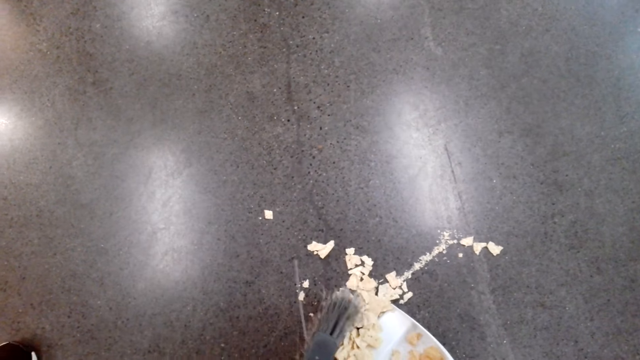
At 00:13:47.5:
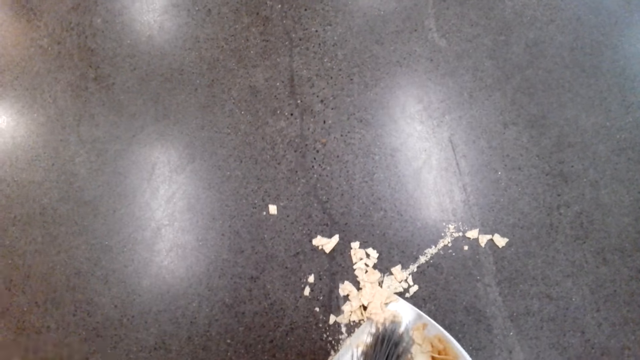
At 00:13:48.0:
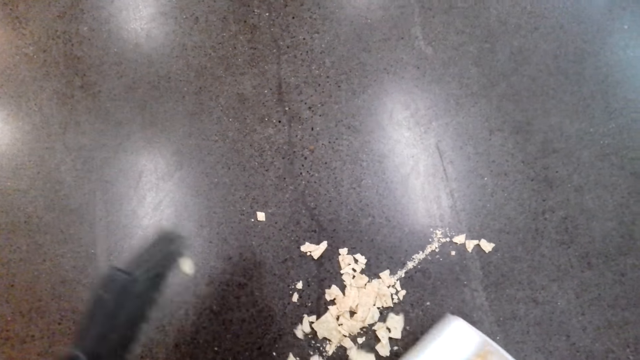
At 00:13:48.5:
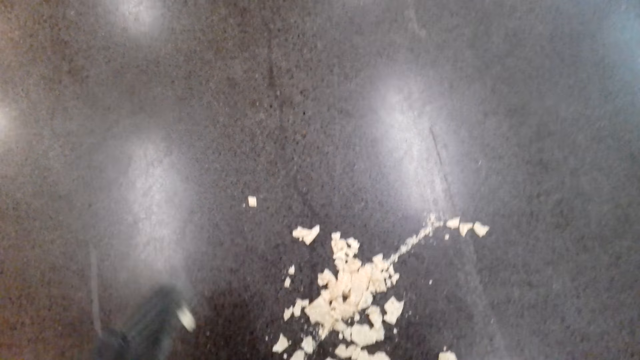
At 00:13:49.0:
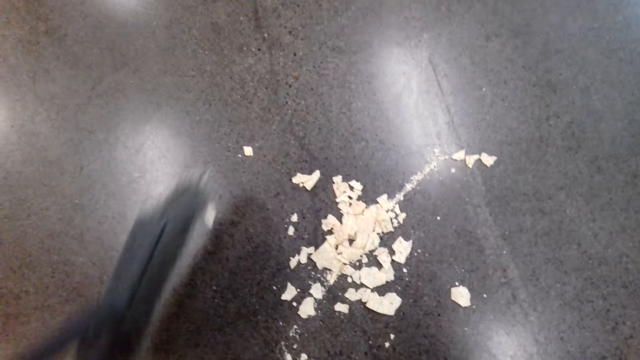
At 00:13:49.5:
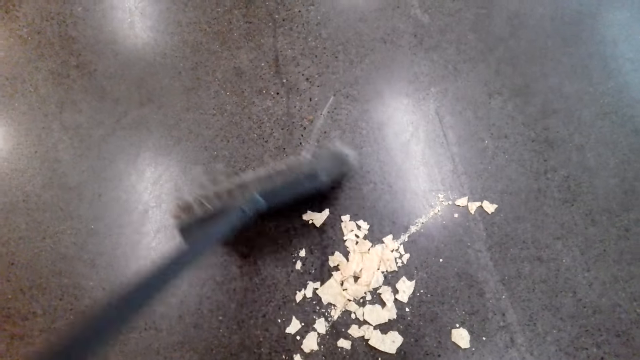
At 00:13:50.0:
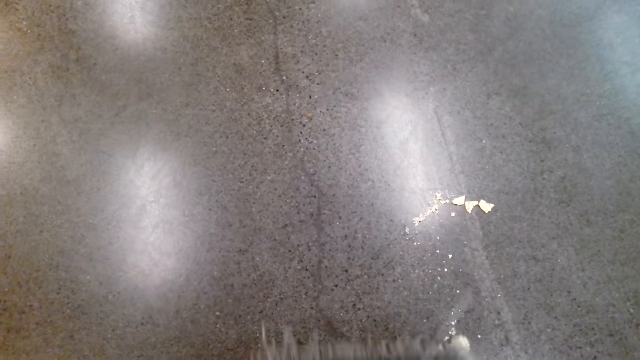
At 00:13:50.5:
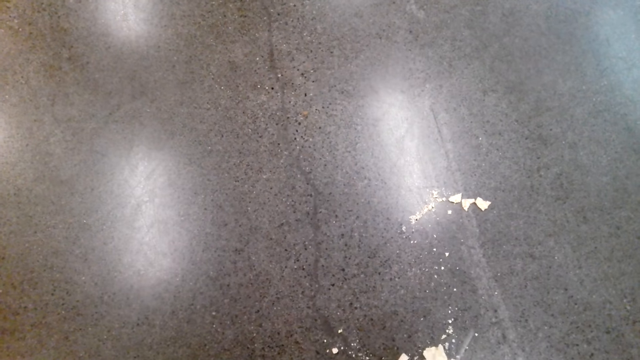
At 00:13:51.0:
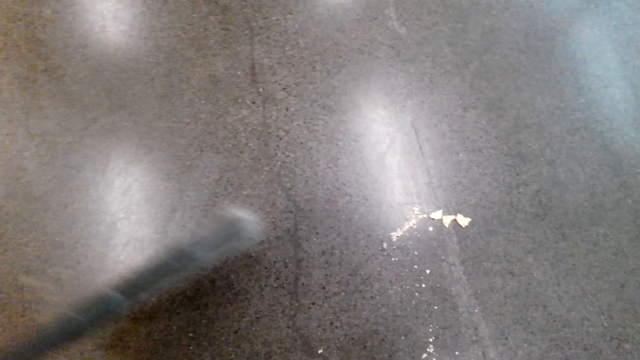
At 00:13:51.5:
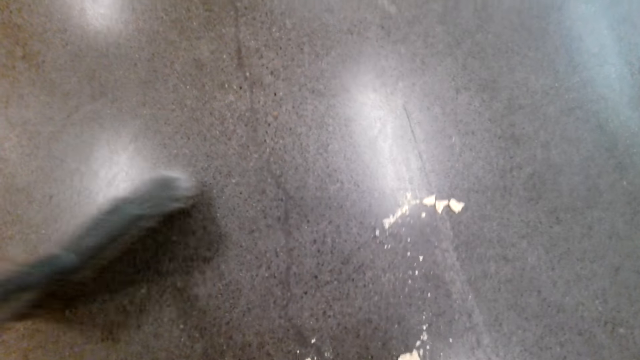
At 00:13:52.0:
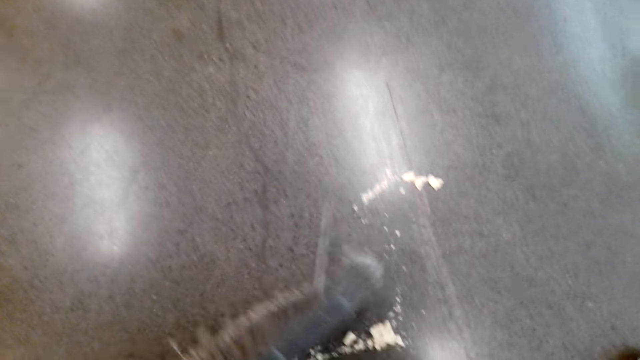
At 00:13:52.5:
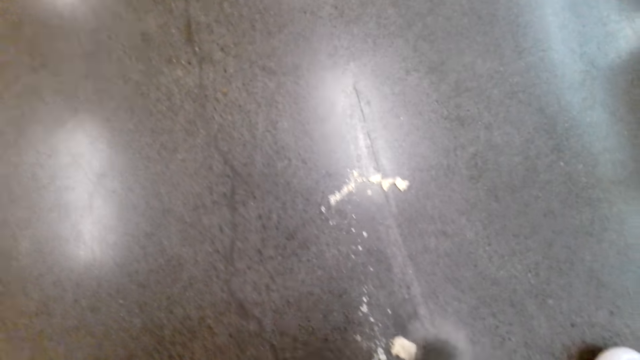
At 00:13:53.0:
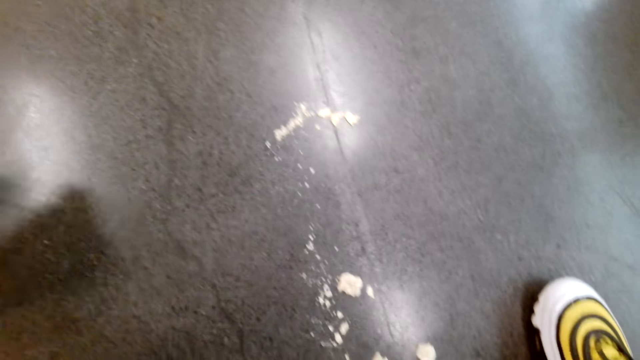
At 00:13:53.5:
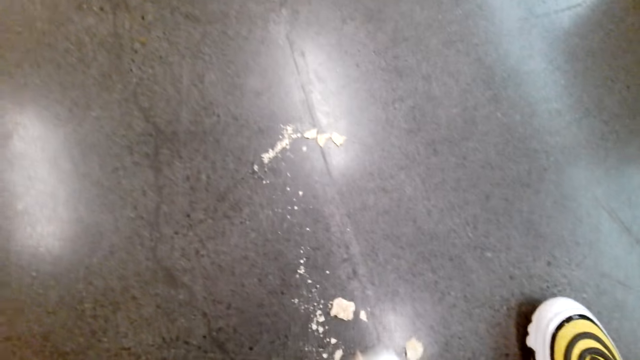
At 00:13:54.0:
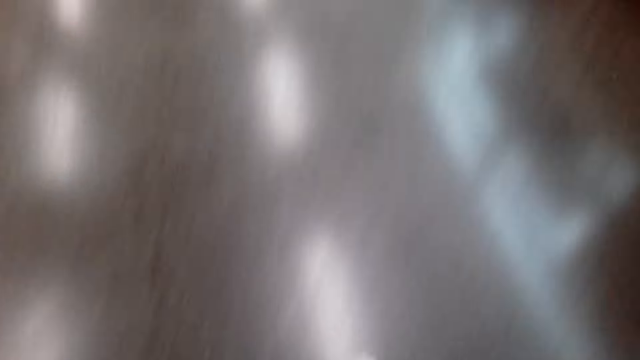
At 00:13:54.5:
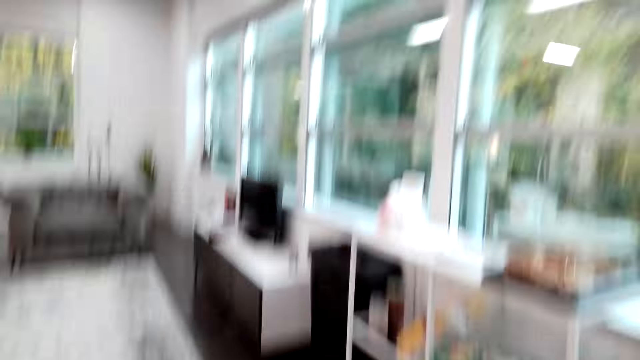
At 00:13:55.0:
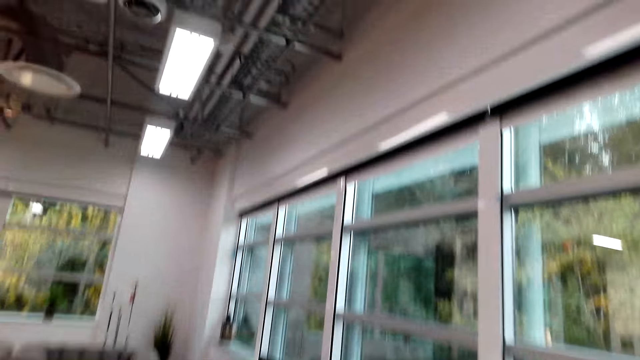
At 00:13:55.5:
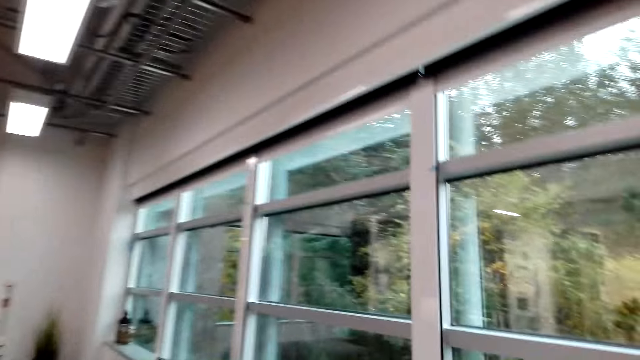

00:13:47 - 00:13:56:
The camera wearer talks to a man. The man sweeps dirt on the dustpan.

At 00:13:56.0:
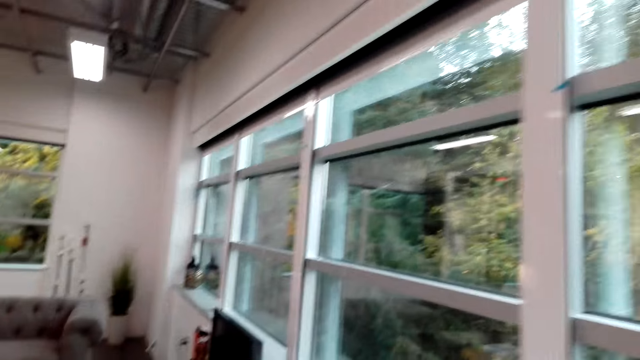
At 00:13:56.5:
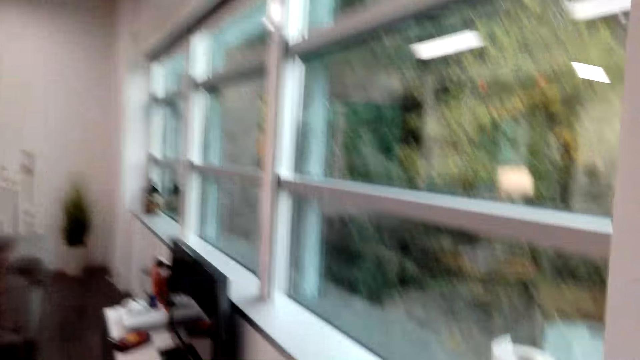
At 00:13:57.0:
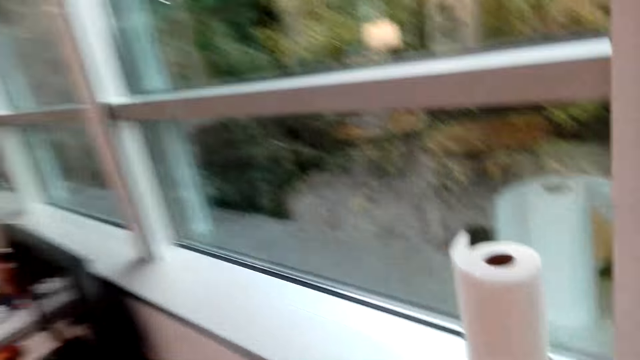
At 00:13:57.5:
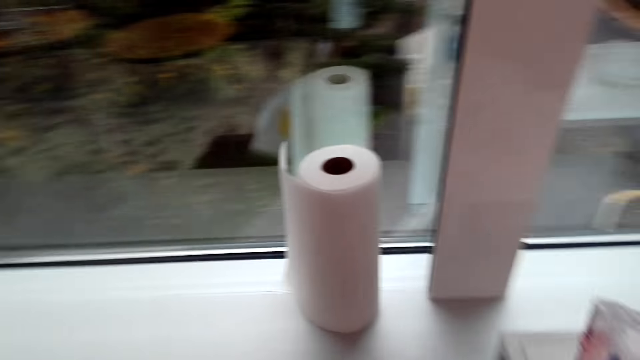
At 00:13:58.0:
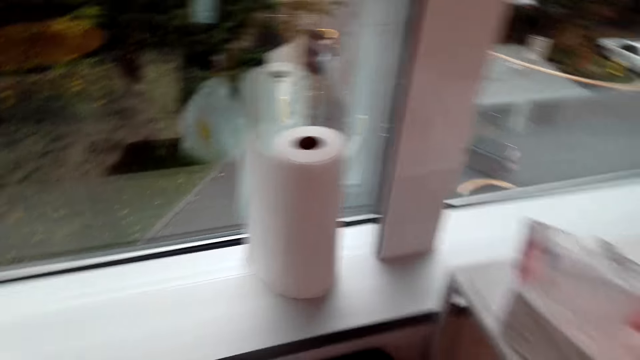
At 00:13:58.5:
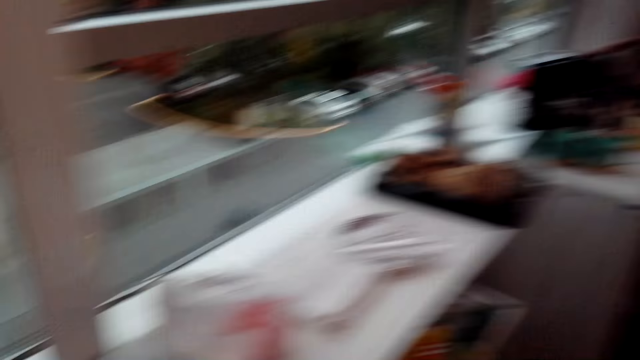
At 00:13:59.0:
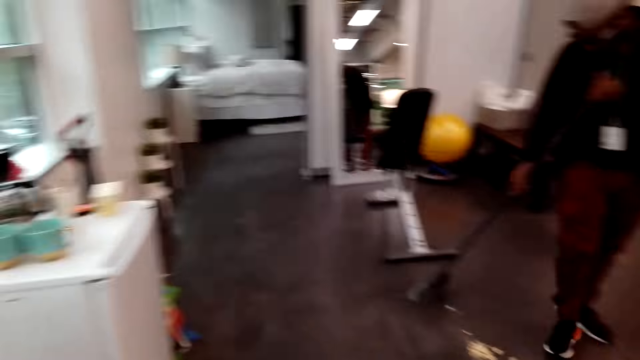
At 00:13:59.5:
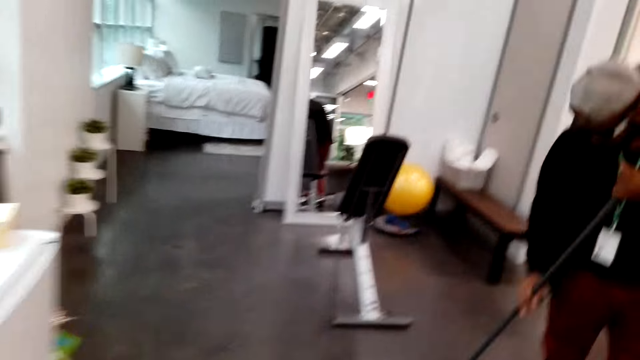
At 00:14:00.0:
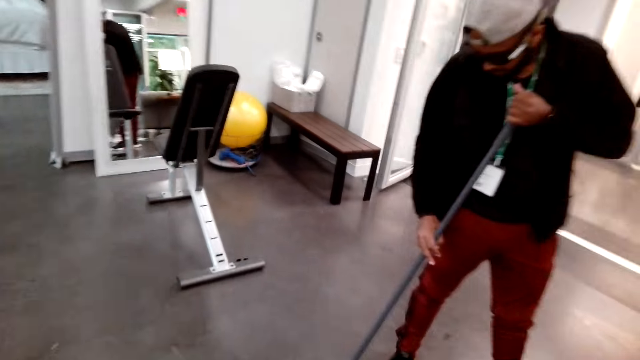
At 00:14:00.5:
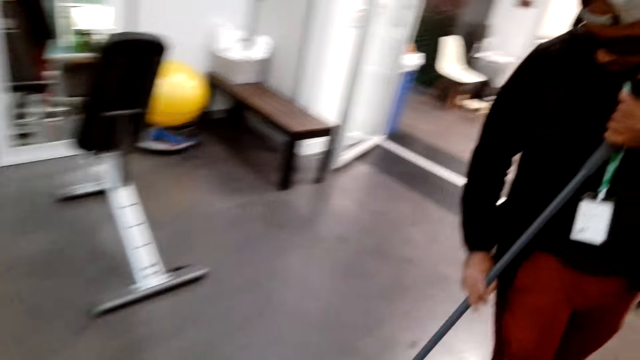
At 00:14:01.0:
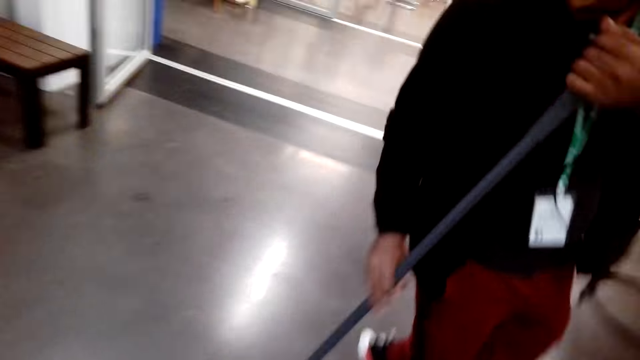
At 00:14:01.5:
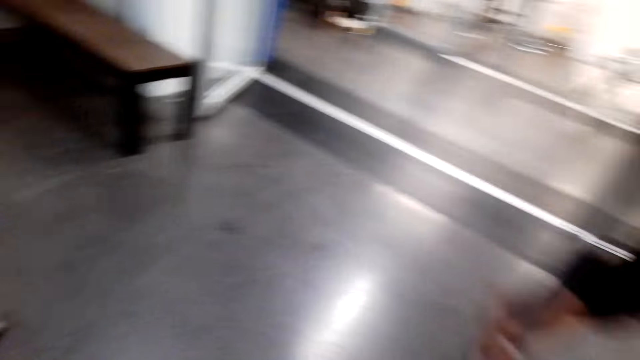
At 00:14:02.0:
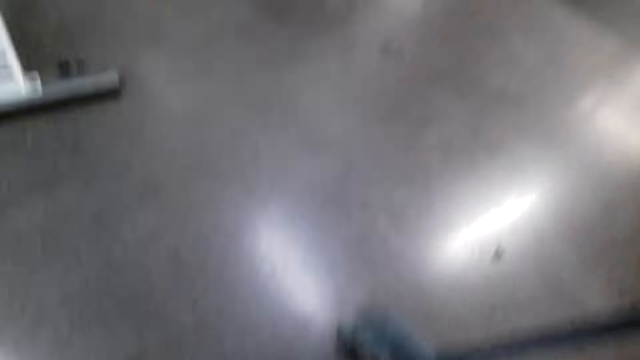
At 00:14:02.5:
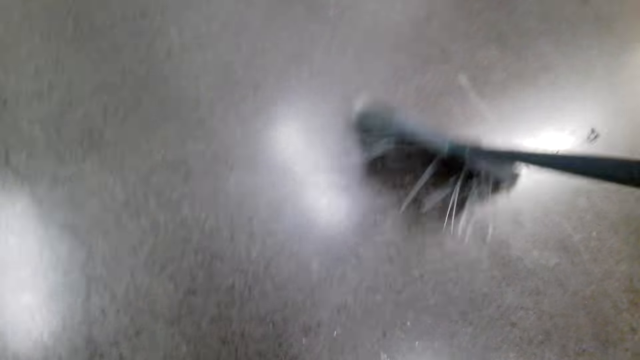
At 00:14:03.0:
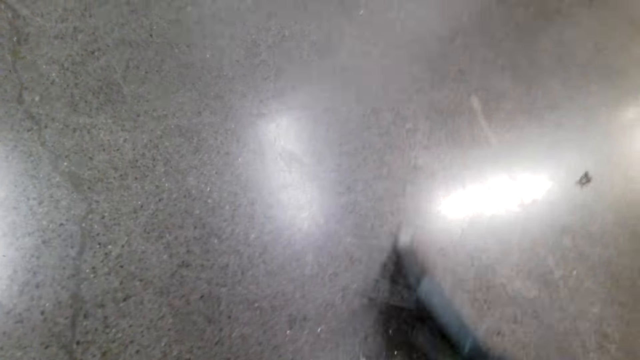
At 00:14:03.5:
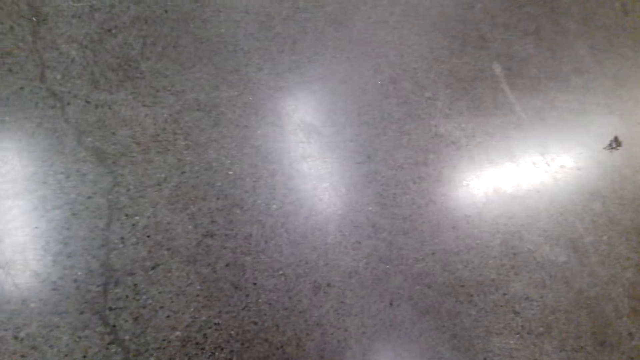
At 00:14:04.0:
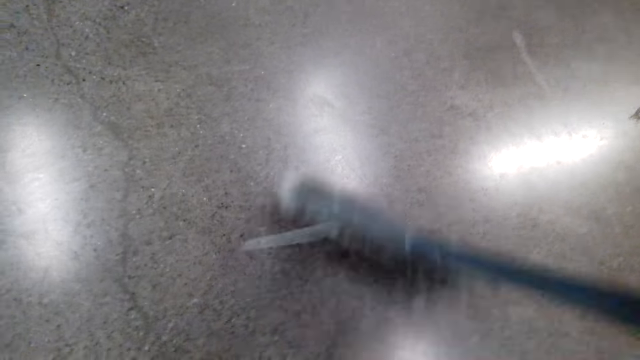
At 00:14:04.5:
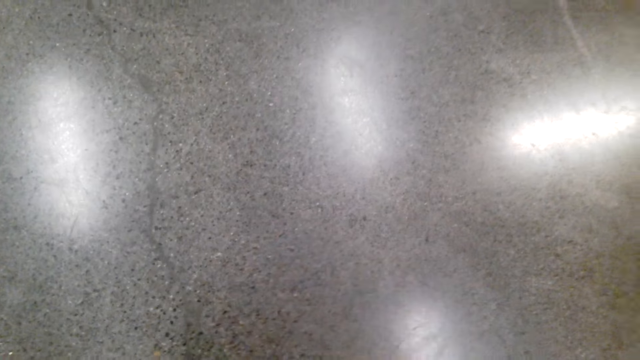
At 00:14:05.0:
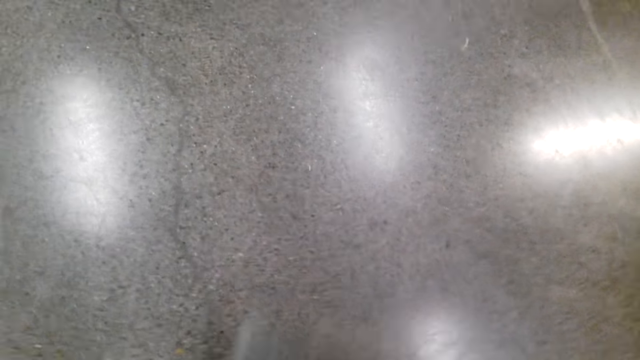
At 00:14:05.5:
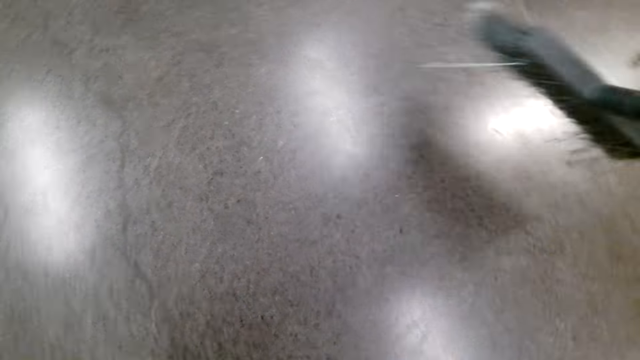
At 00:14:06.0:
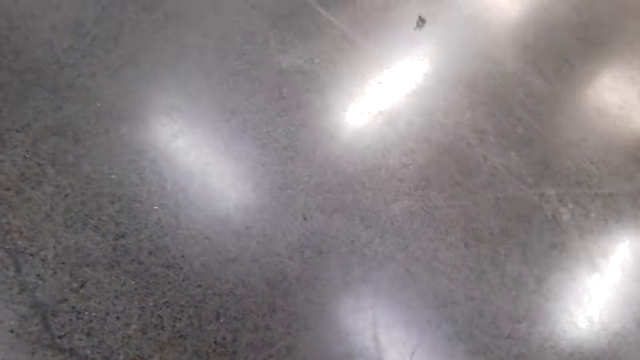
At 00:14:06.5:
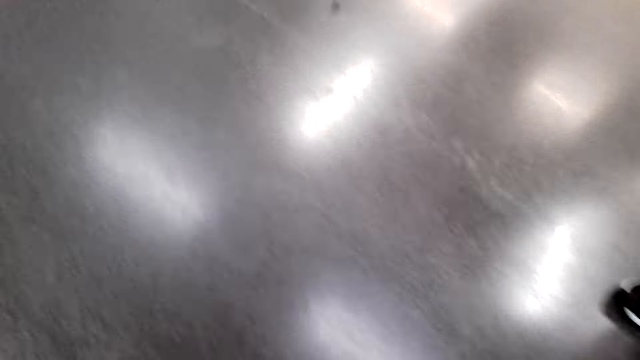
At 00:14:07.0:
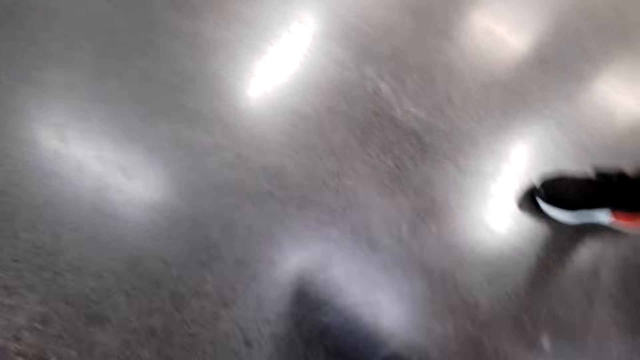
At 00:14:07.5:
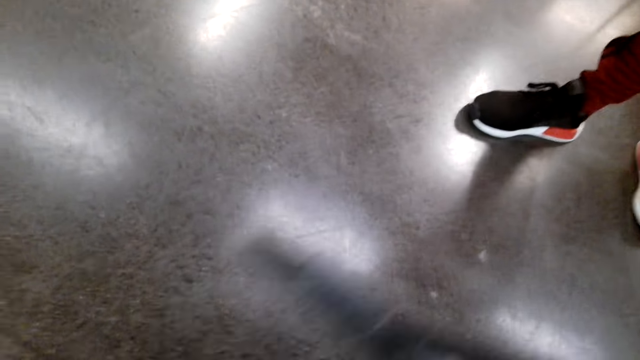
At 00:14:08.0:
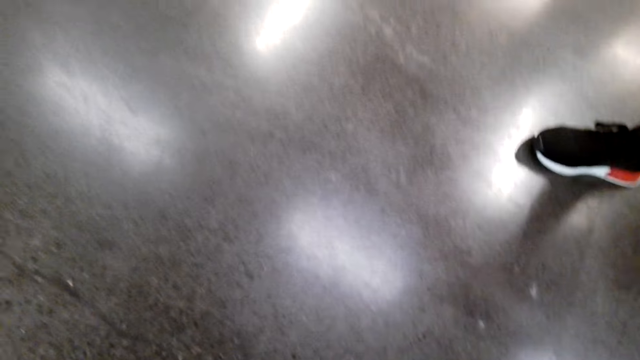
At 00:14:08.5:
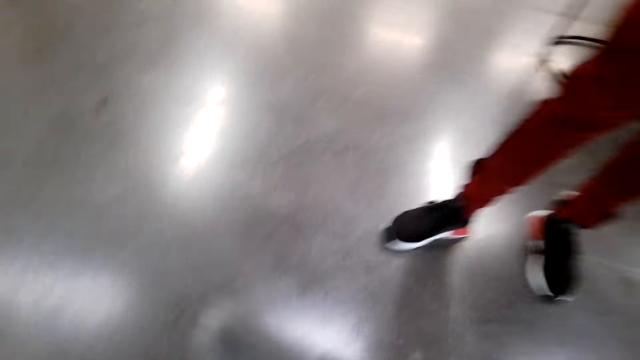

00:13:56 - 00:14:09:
The camera wearer walks in the house. They put litter in the dustbin. A man sweeps the floor with a broom. The camera wearer sweeps the floor with the broom. The man sweeps dirt on the dustpan.
